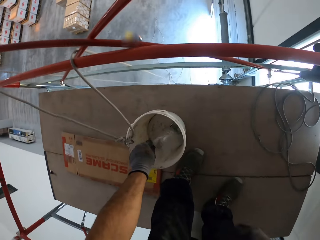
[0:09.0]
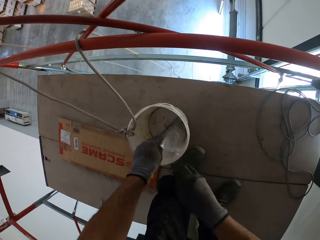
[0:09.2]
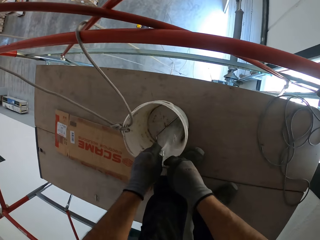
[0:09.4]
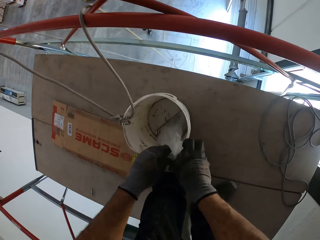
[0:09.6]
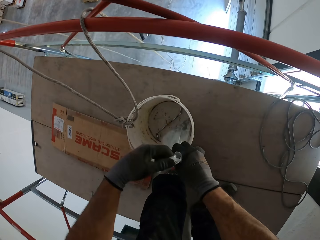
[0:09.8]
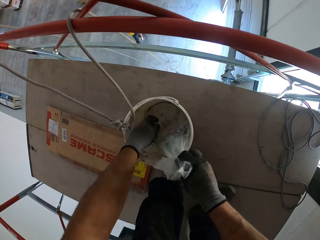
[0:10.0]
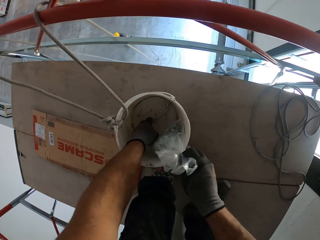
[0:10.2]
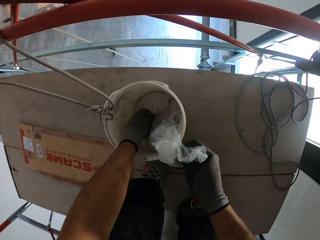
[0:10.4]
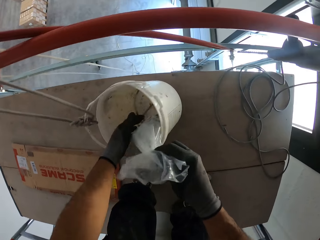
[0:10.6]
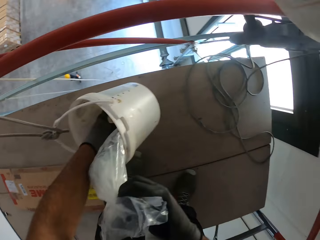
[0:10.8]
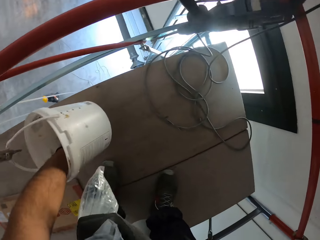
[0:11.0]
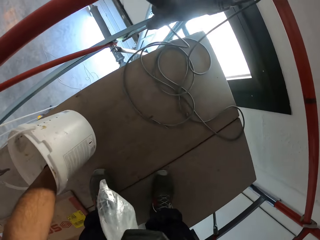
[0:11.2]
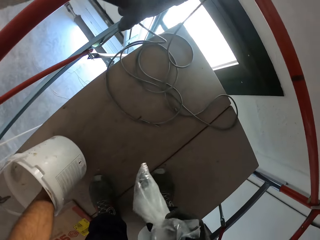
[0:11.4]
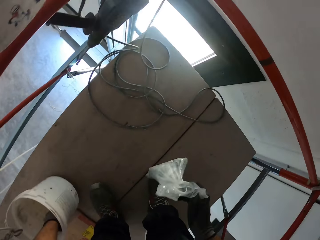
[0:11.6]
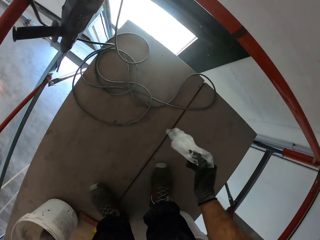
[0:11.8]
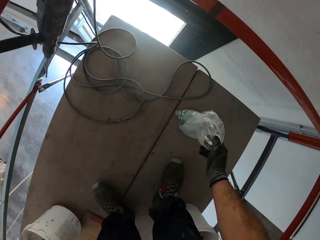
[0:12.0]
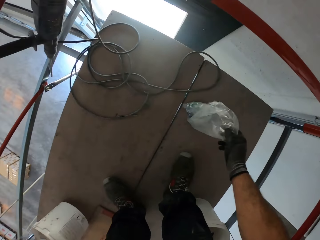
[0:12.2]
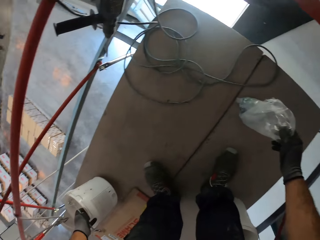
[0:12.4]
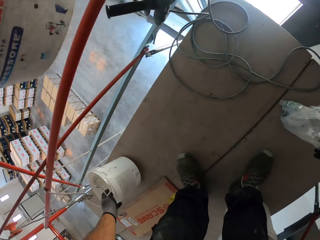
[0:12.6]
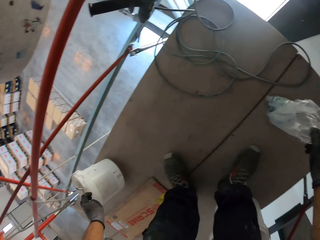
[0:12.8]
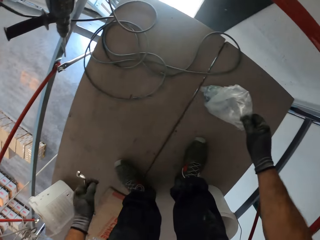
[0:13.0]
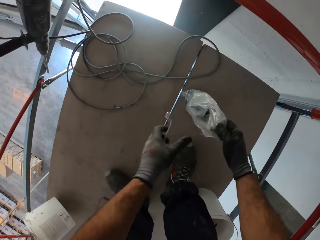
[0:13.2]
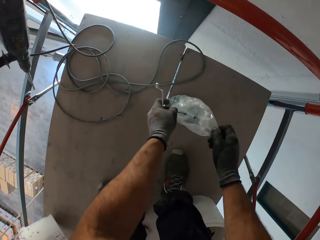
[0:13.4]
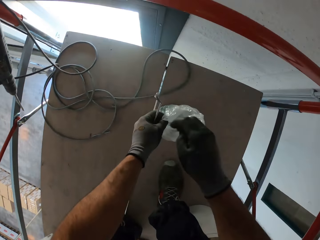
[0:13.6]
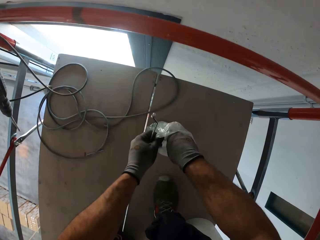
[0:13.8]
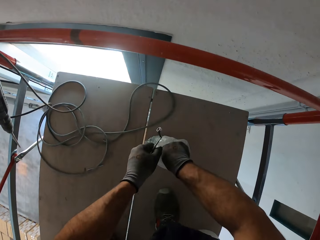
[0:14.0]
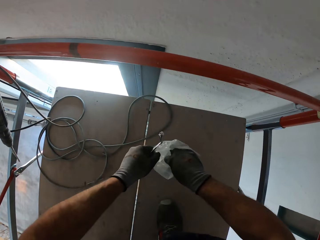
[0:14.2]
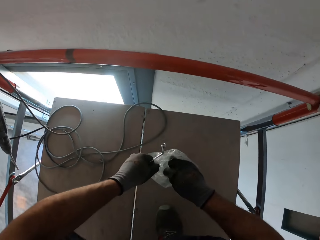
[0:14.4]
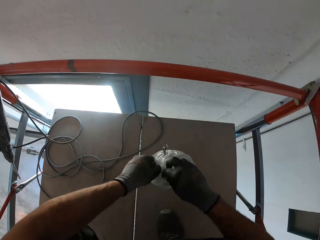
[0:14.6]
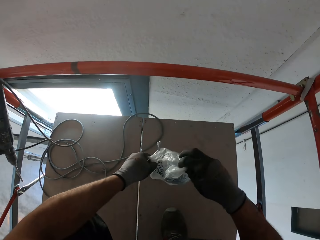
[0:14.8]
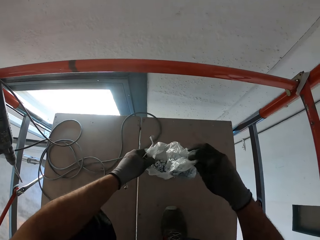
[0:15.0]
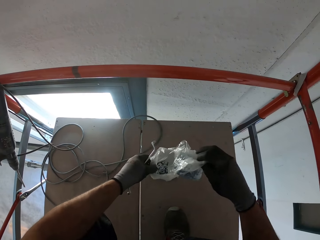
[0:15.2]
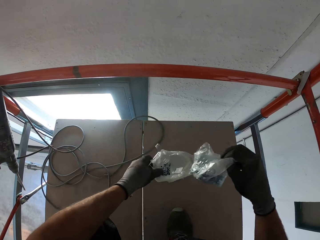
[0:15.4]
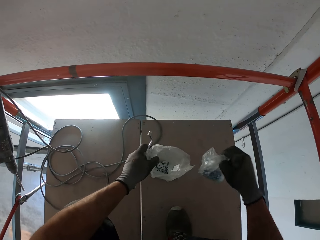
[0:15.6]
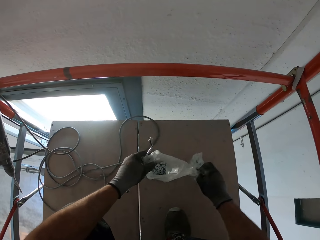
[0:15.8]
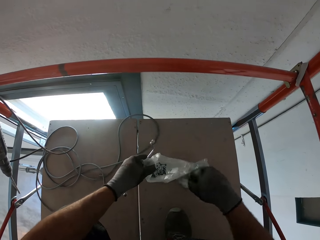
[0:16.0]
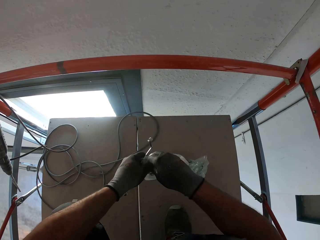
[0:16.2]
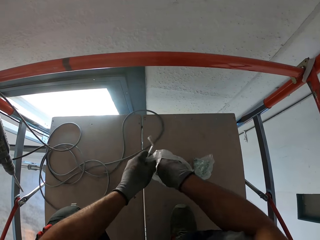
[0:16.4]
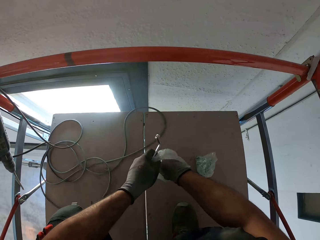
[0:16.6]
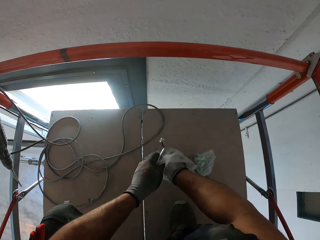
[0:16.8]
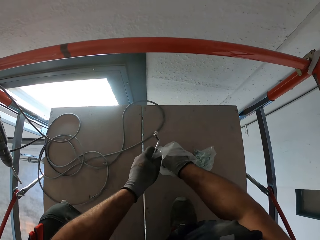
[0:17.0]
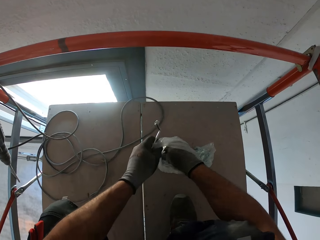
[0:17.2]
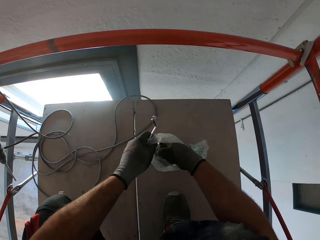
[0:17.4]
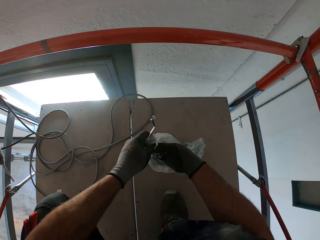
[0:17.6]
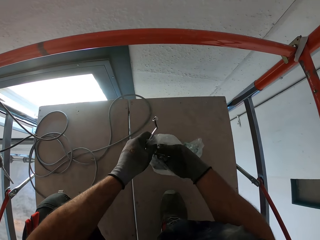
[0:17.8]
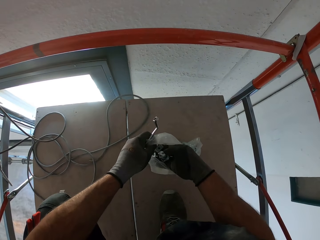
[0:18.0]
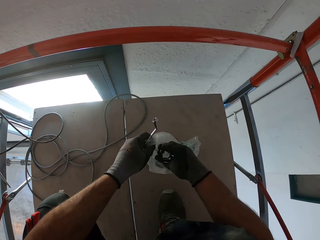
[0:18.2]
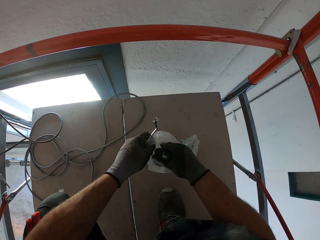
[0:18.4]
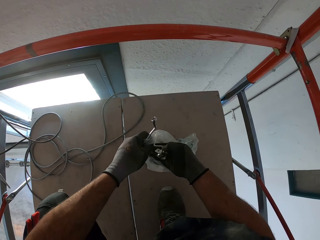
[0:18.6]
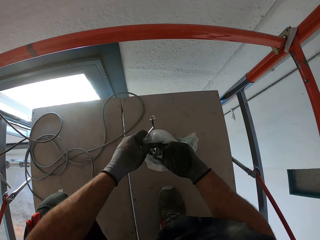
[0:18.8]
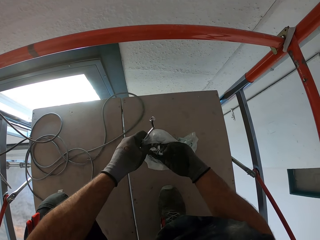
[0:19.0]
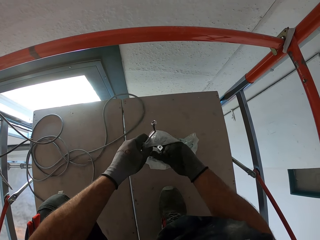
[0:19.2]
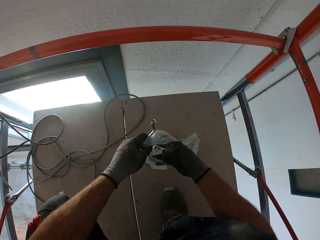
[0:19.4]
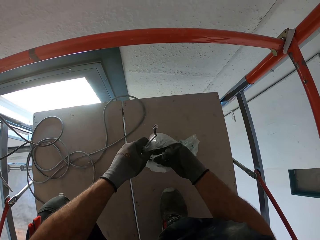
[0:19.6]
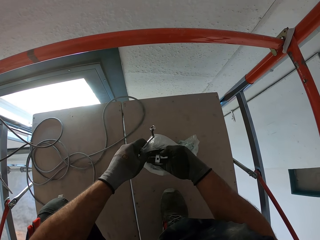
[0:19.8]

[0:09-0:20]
The camera wearer touches a polythene bag. They pick the polythene and a wrench. They put down the plastic bag. They take a spanner from the bucket. They remove another polythene. They take a plastic bag inside a plastic bag. They pick a bolt.

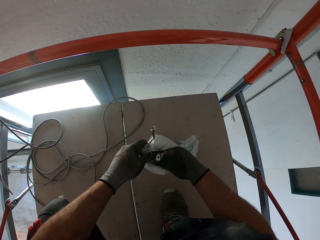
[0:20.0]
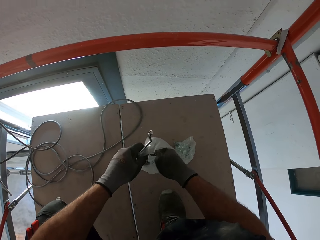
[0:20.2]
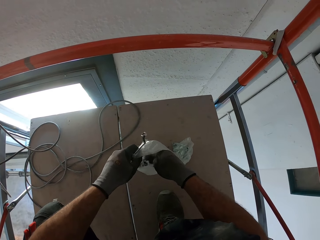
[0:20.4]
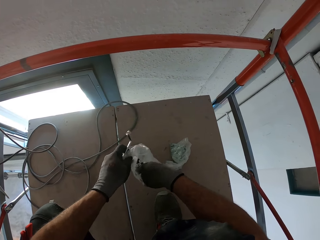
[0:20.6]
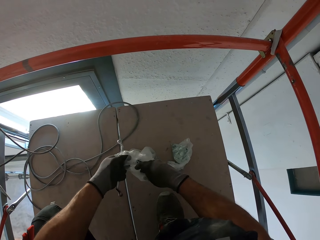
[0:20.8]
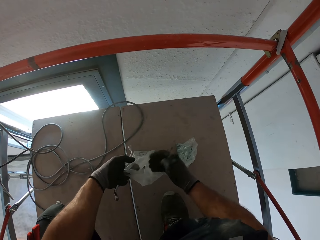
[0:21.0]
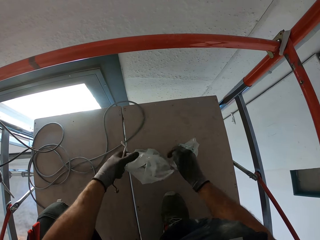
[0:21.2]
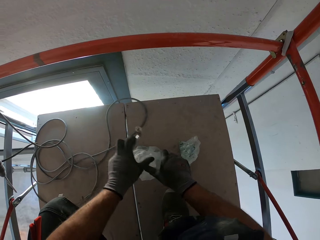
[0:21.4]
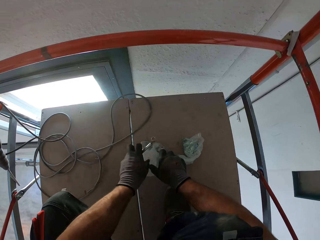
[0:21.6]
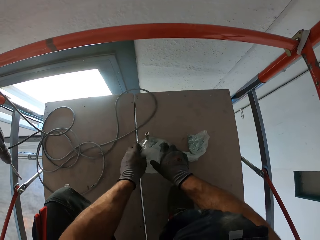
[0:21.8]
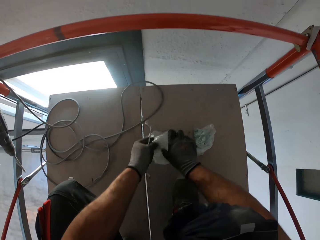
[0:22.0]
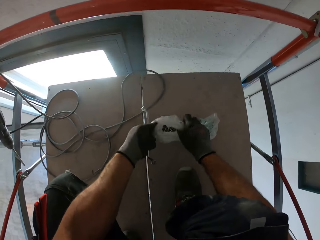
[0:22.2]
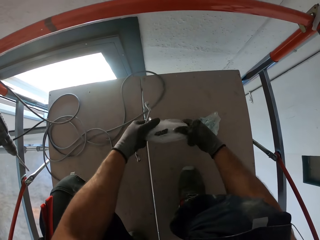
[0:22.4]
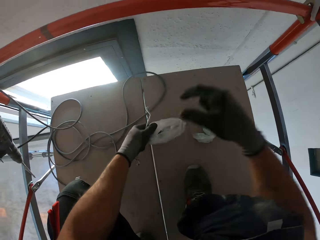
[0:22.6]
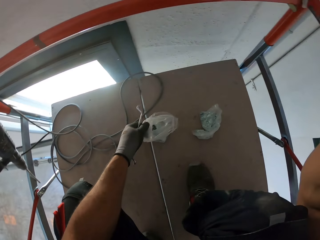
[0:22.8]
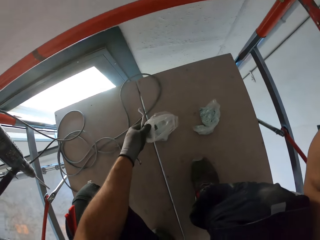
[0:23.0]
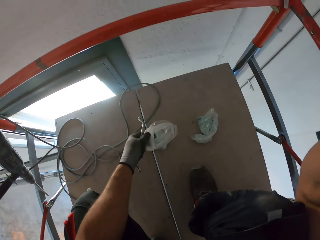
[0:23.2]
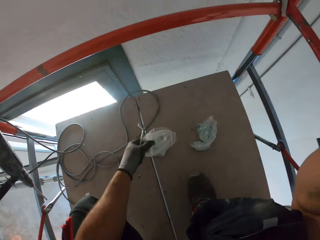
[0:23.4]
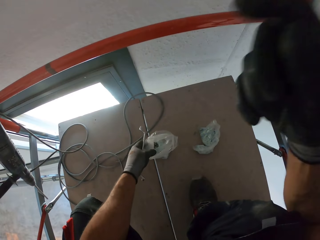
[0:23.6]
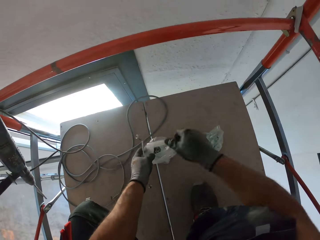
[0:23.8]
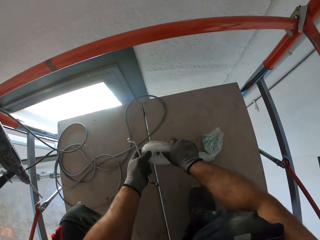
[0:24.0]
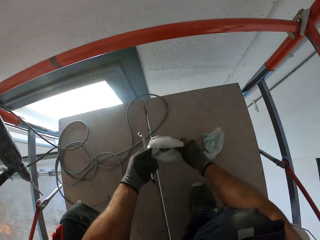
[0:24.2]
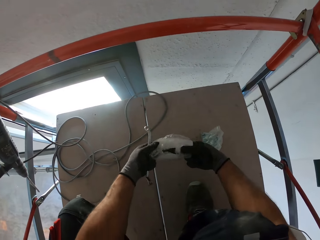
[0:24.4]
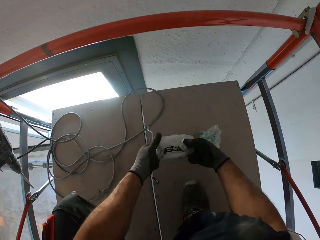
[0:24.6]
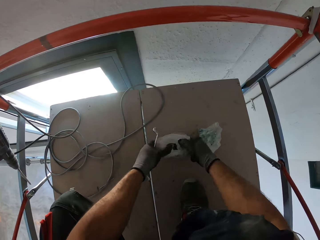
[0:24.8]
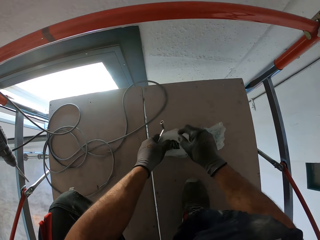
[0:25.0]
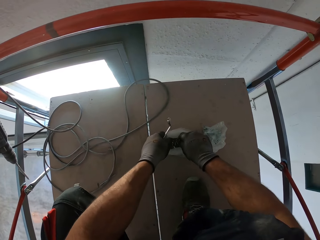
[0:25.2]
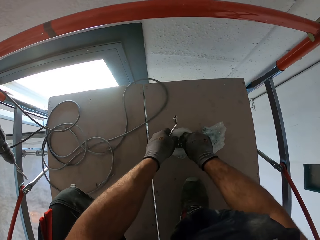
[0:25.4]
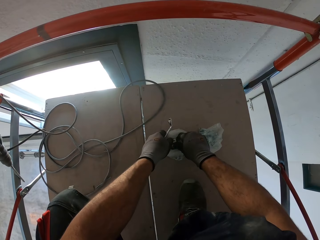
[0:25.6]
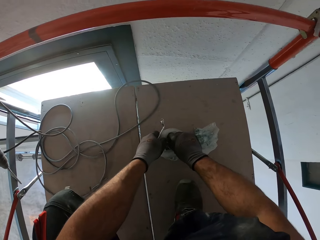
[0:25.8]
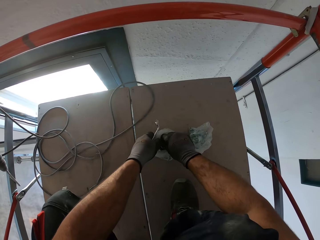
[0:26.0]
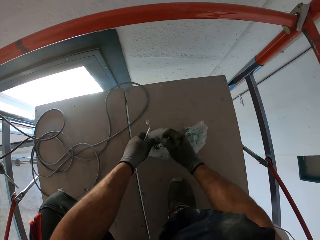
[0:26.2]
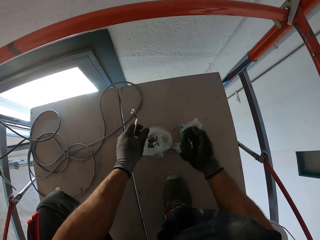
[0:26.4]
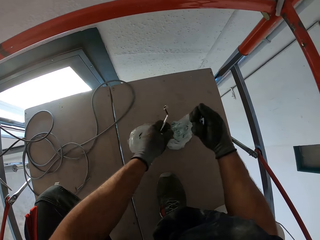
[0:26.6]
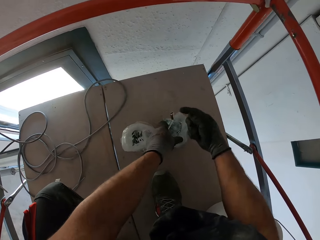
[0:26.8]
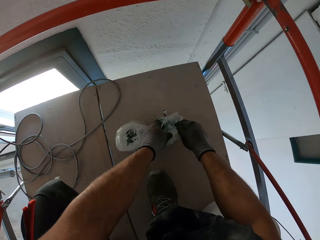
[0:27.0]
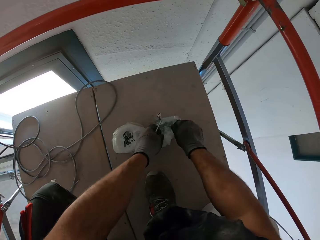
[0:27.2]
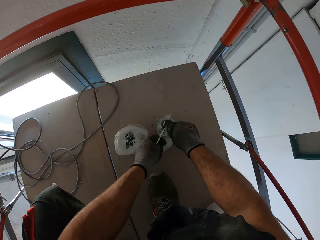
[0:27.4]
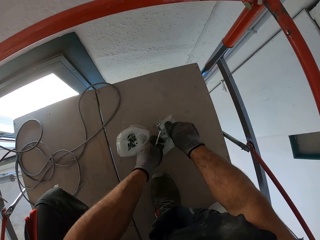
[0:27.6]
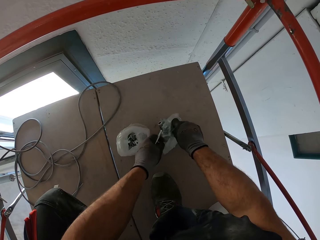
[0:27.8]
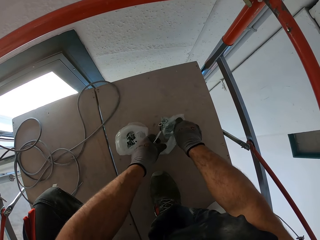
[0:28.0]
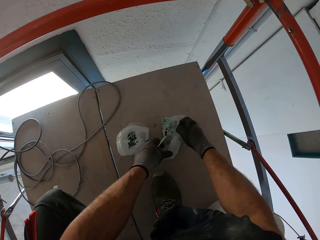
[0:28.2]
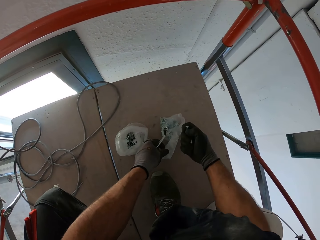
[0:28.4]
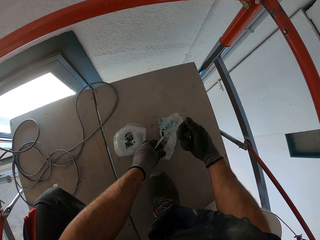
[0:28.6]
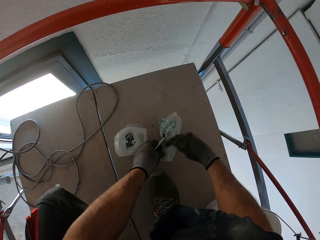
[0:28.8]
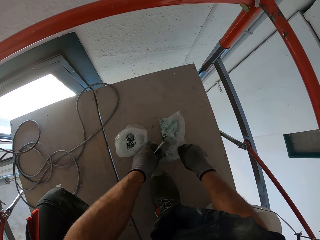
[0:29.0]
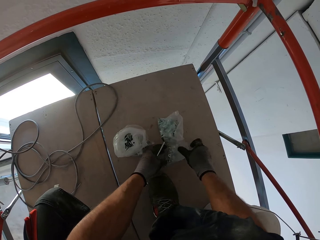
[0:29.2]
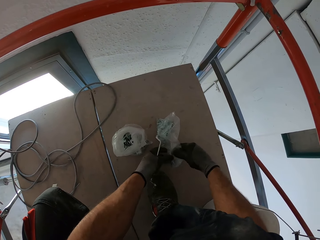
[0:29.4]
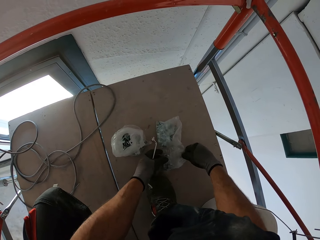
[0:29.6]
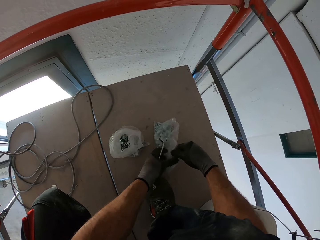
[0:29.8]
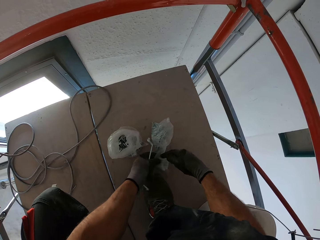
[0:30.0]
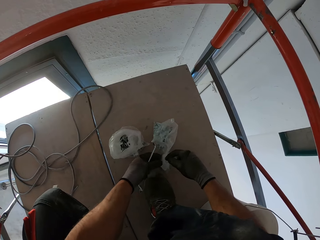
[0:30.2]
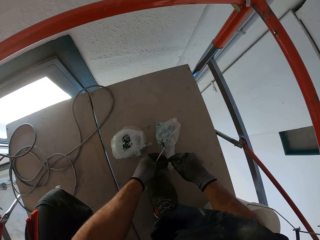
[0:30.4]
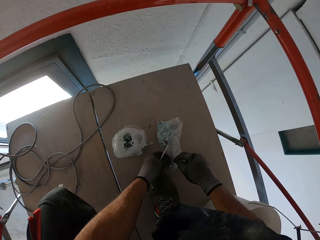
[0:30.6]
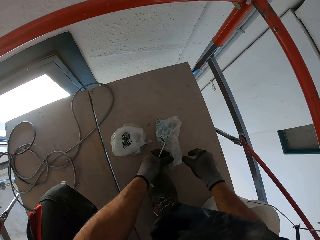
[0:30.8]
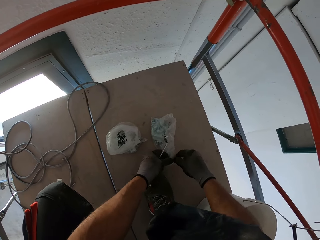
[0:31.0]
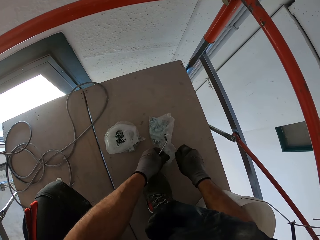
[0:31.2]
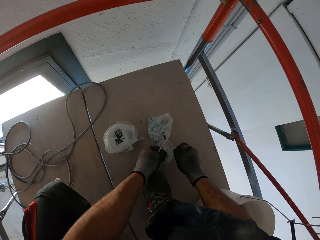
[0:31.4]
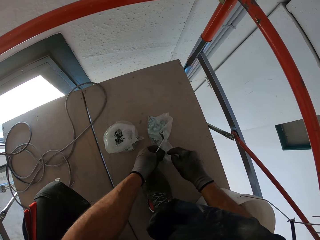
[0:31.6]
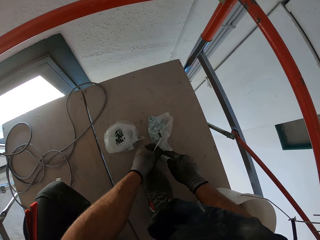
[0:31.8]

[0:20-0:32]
The camera wearer touches something. They touch the camera. They pick screws.
